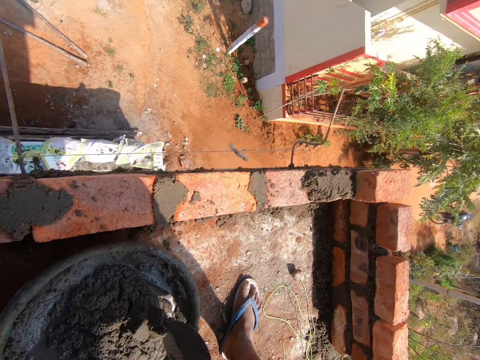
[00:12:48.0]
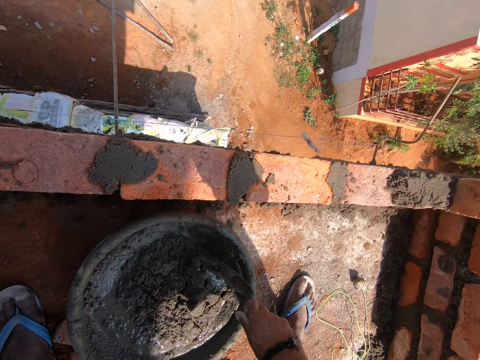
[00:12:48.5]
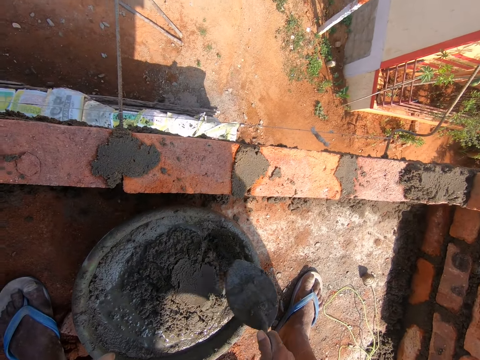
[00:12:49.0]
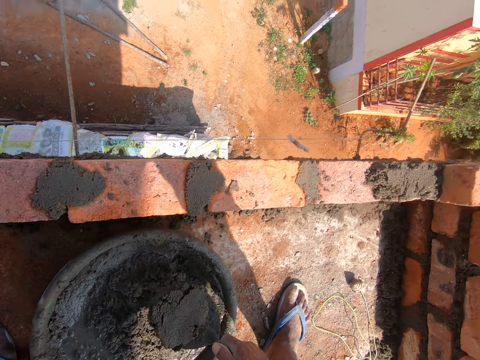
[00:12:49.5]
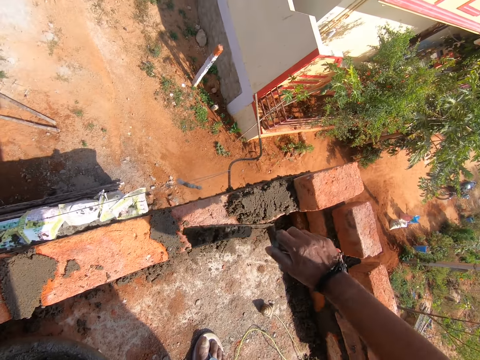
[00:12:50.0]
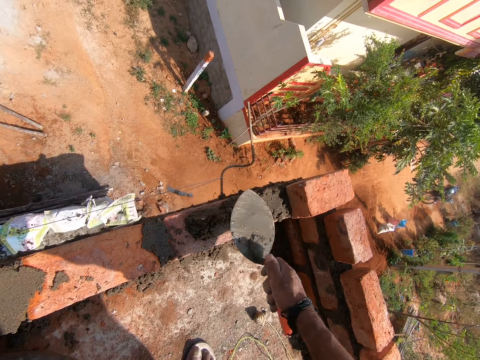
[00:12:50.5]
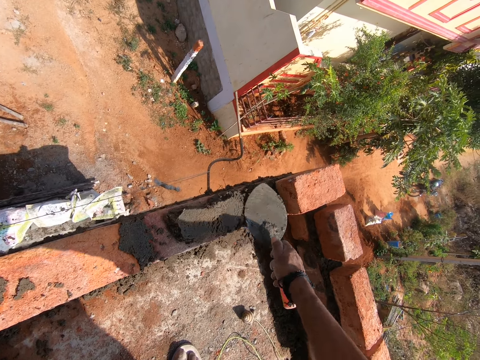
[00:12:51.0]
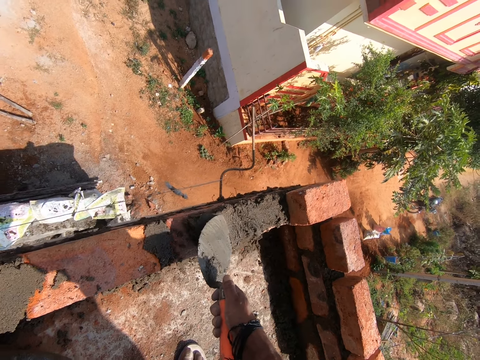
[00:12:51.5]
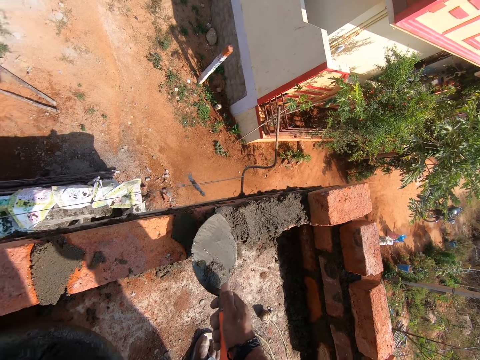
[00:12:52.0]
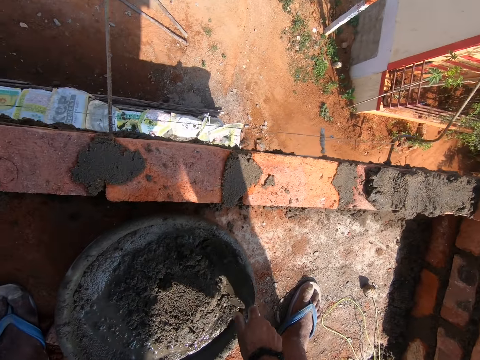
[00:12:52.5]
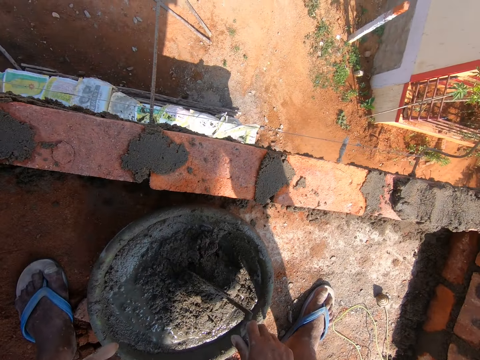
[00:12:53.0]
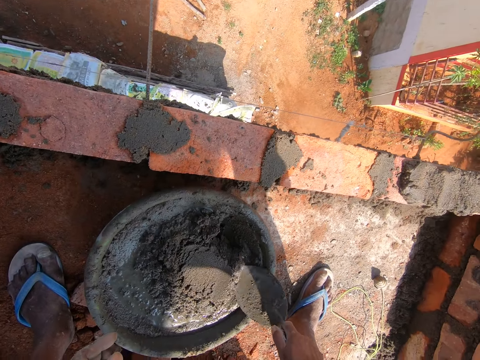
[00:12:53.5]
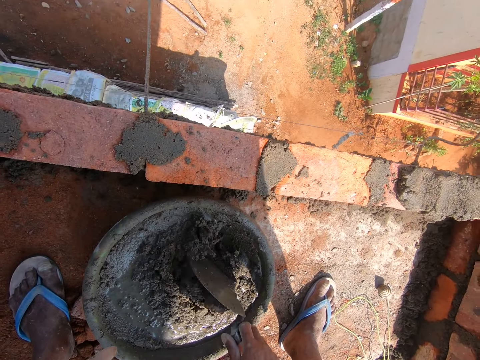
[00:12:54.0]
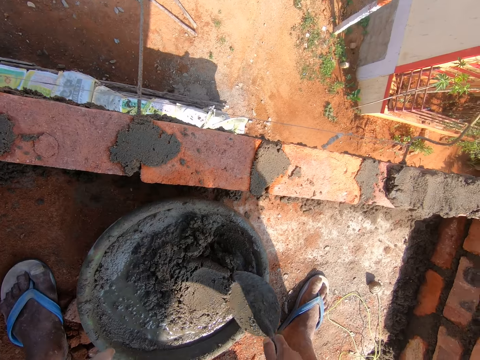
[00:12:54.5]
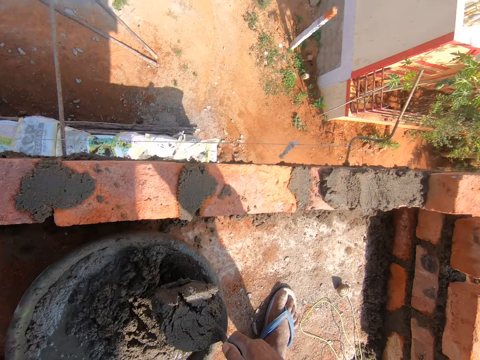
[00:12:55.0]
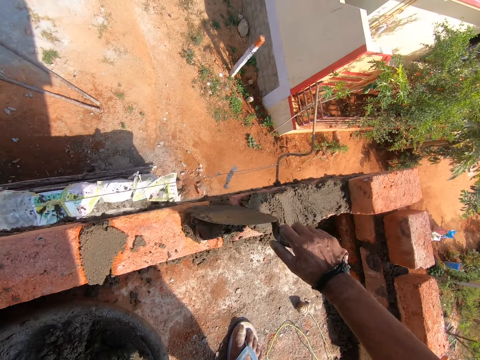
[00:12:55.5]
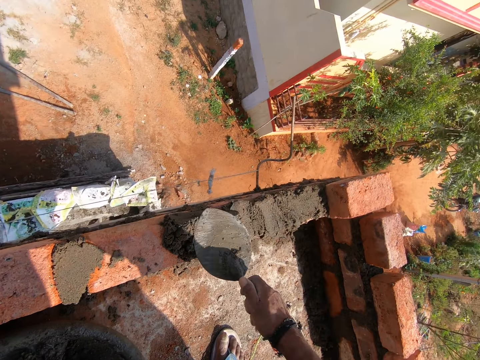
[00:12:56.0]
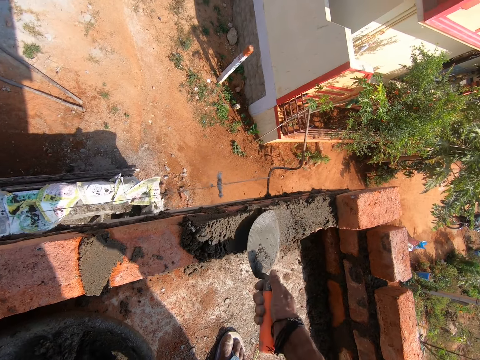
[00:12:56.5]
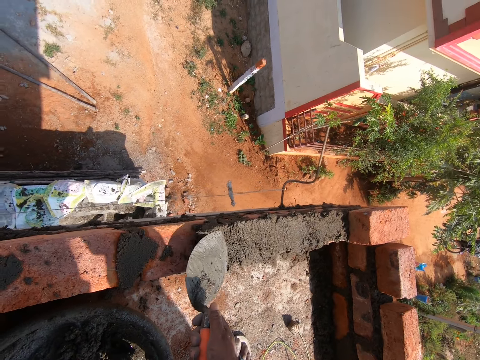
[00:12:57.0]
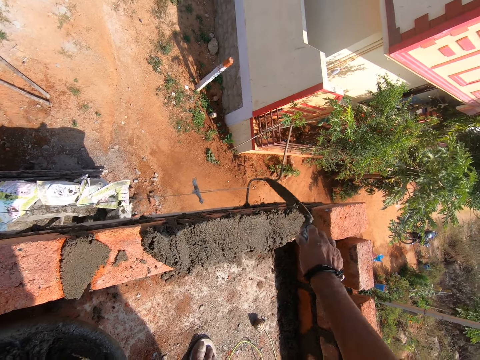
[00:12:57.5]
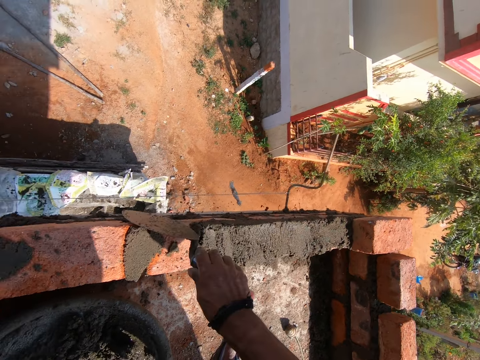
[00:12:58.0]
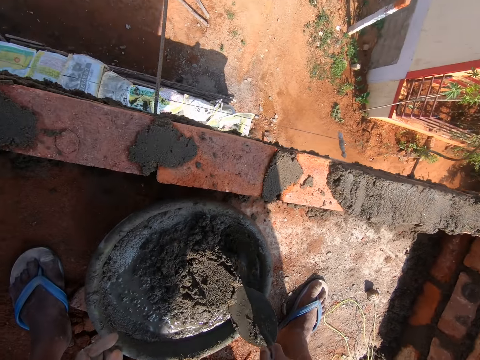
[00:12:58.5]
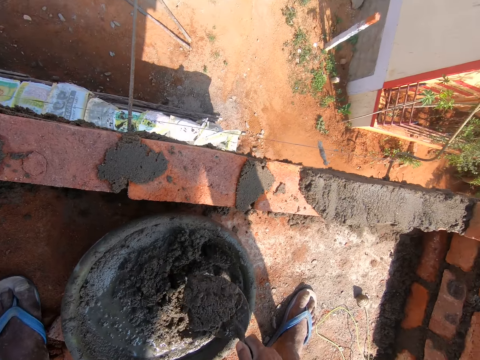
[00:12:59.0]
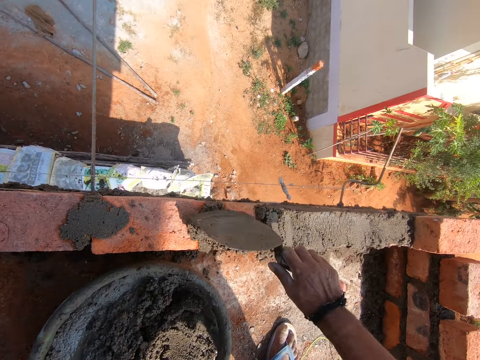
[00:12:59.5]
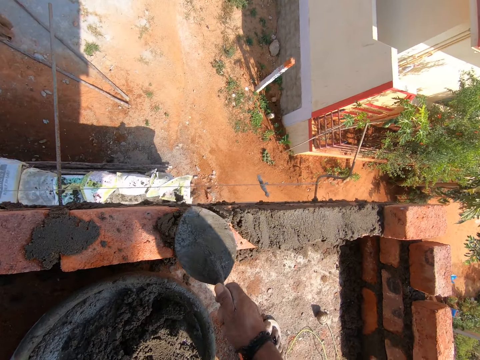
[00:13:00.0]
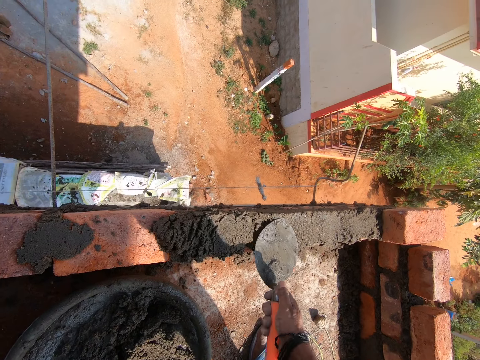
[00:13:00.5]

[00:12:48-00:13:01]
The camera wearer fetches cement with a trowel. They mix sand. They put the cement on a brick. They smear the cement. They fetch the cement with the trowel. They mix the sand. They put the cement on the brick. They fetch the cement with the trowel. They chop the sand. They smear the cement. They put the sand on the bricks.

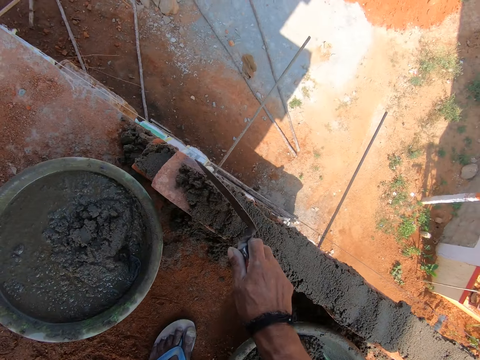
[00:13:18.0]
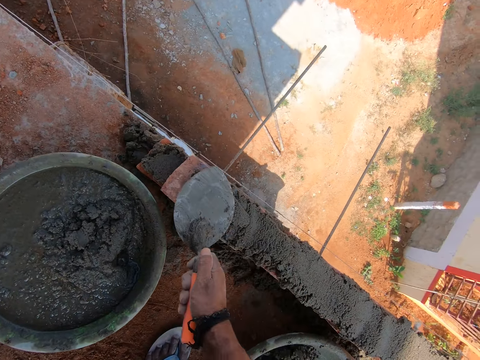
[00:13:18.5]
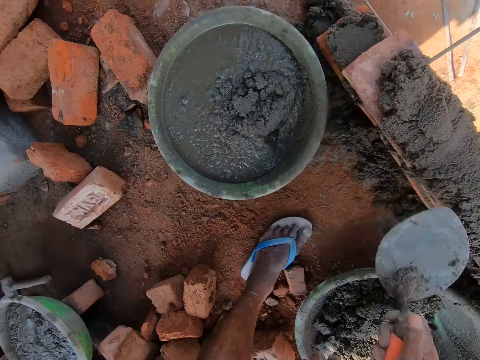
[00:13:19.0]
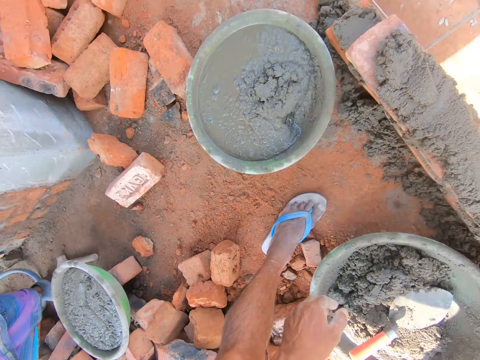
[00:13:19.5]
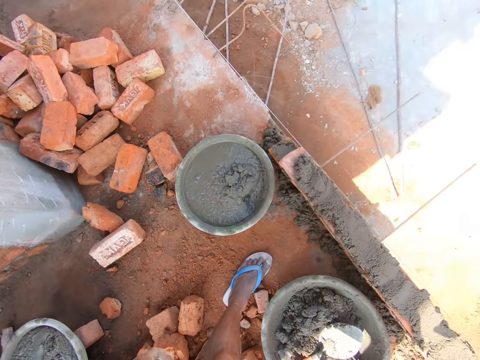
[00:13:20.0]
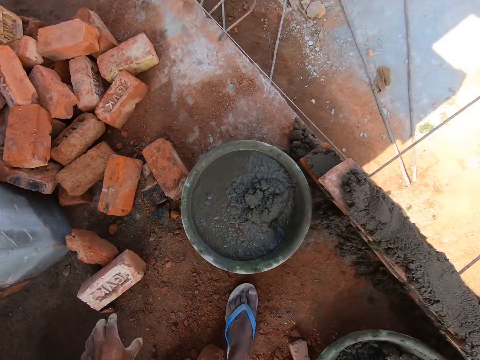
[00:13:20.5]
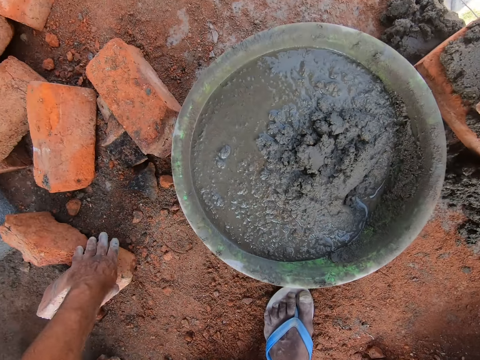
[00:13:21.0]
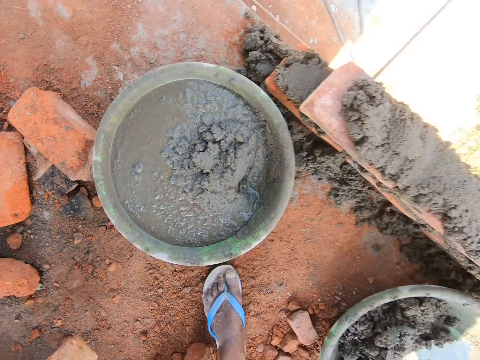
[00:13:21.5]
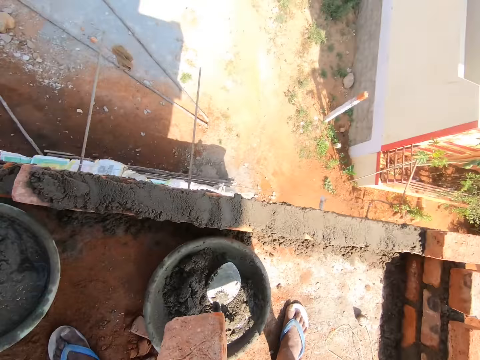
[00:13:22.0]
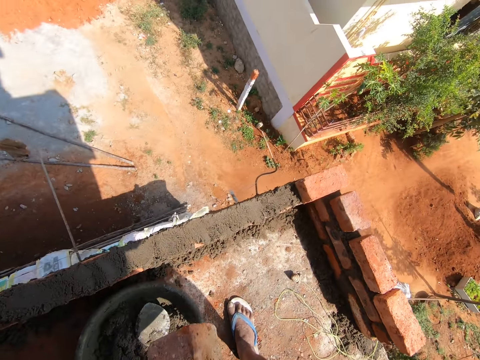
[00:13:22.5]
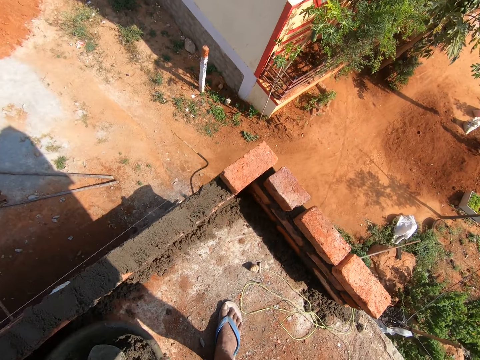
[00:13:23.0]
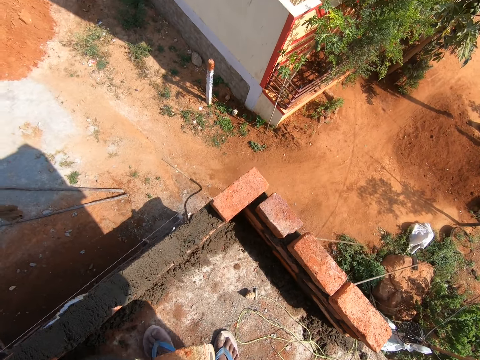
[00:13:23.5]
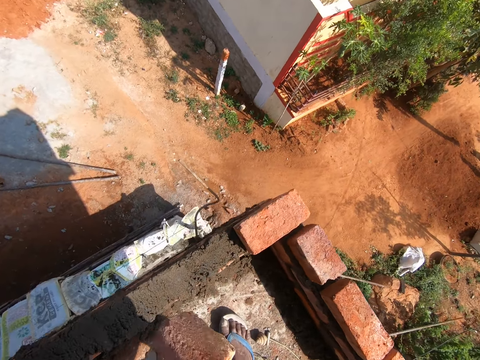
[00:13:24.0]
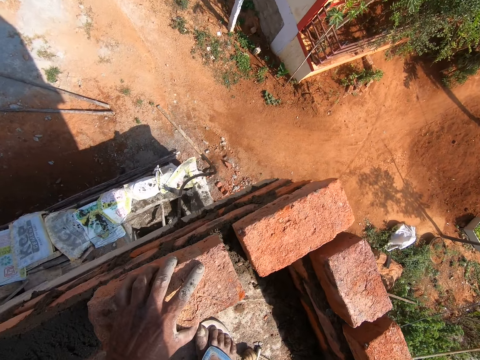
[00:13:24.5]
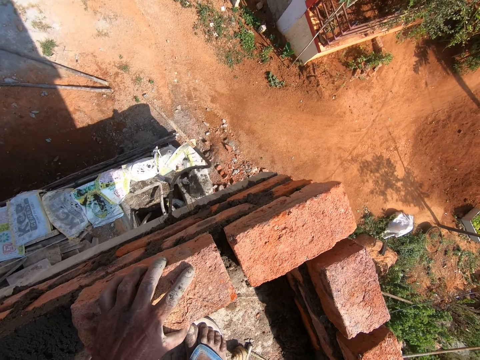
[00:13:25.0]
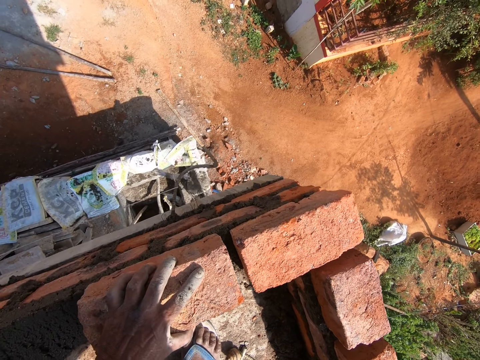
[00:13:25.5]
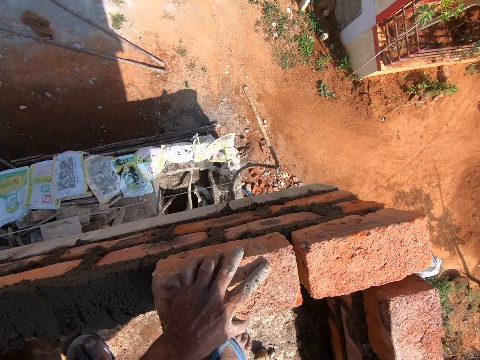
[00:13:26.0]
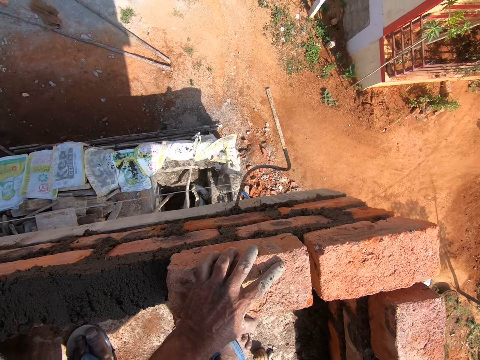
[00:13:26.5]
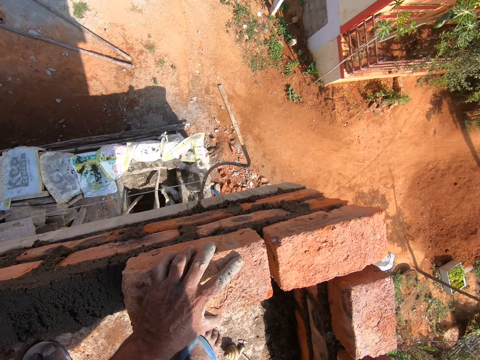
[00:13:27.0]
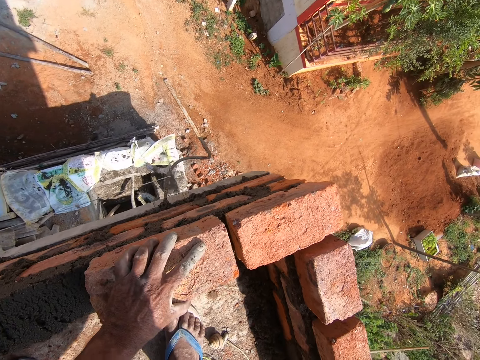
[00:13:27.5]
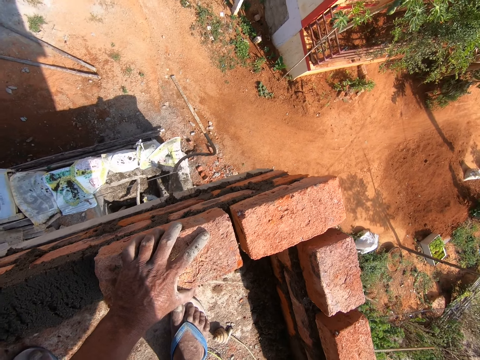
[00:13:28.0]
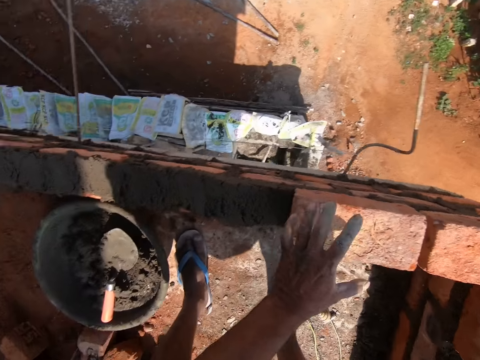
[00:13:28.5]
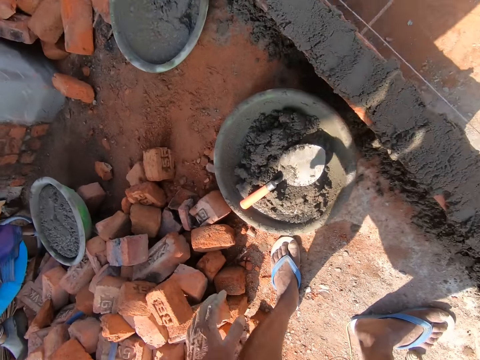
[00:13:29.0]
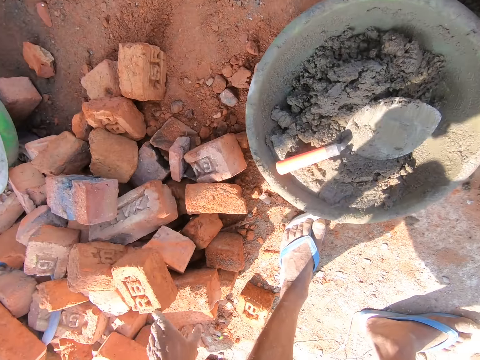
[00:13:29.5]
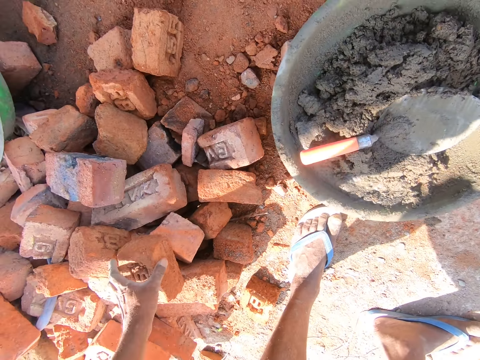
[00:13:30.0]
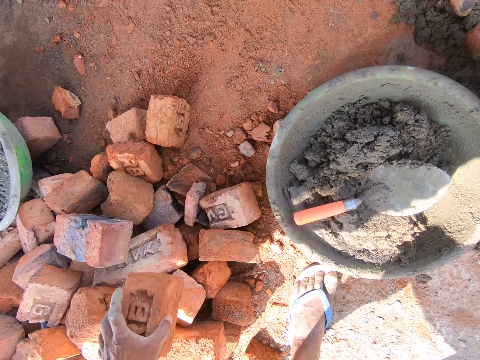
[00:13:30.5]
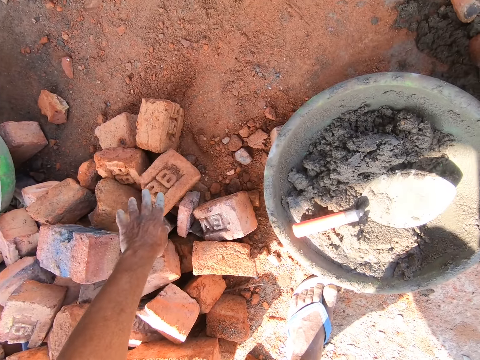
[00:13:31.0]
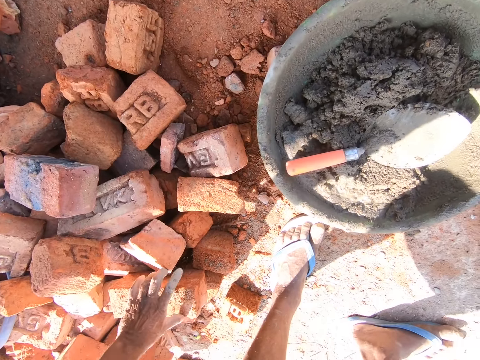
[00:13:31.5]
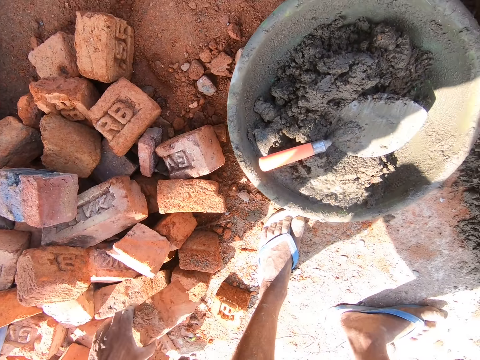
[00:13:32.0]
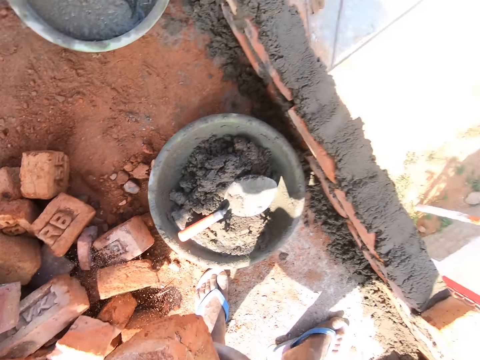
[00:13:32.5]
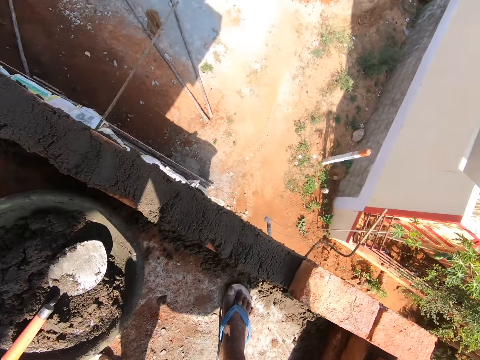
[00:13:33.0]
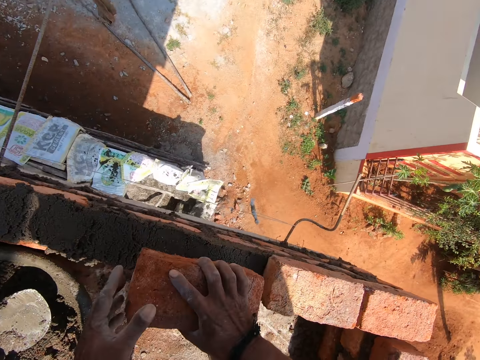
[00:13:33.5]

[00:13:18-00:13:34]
The camera wearer smears cement. They put the trowel on the sand. They touch the bricks. They pick a brick. They look around. They put the brick on the cement. They touch the bricks. They move the brick. They pick a brick.
